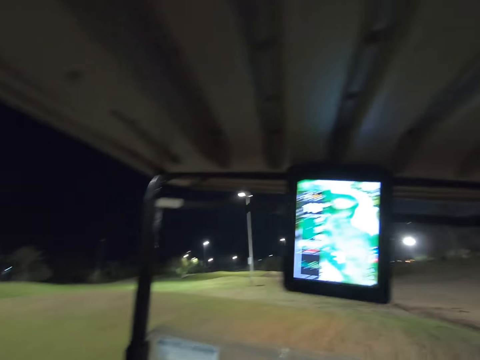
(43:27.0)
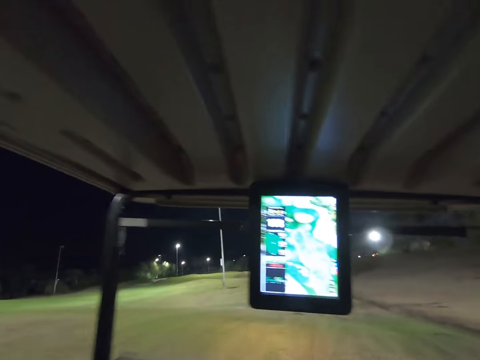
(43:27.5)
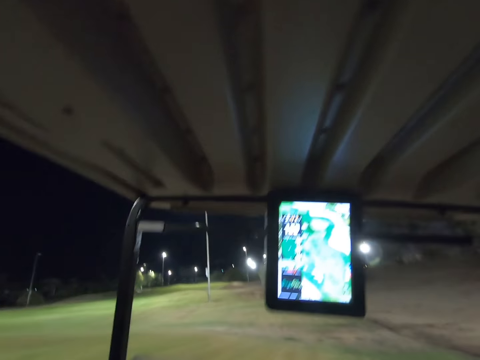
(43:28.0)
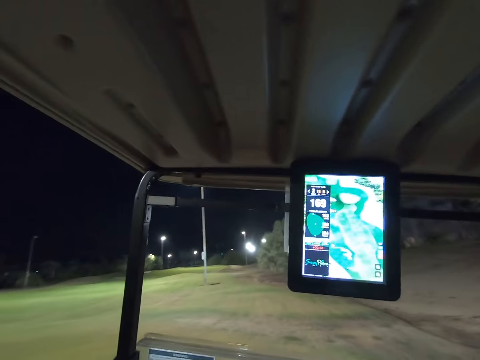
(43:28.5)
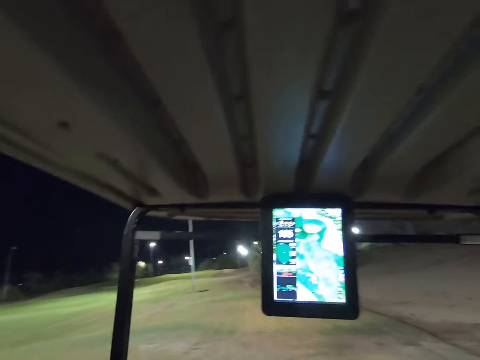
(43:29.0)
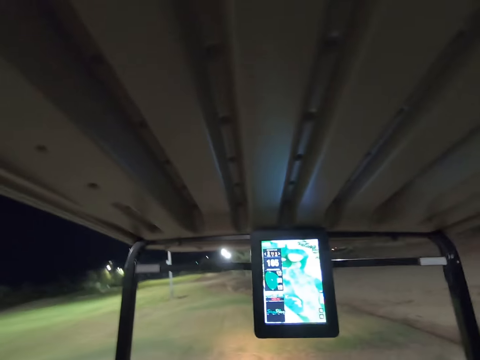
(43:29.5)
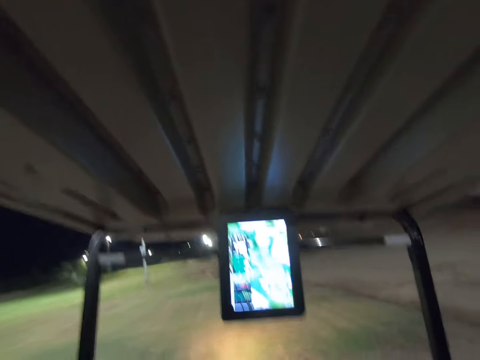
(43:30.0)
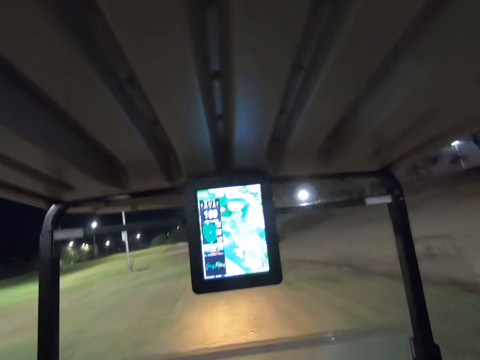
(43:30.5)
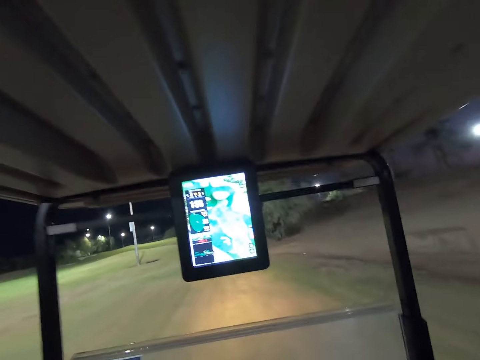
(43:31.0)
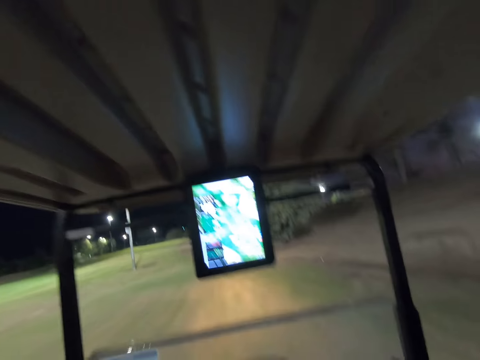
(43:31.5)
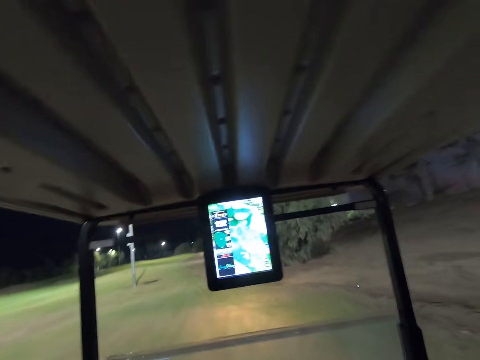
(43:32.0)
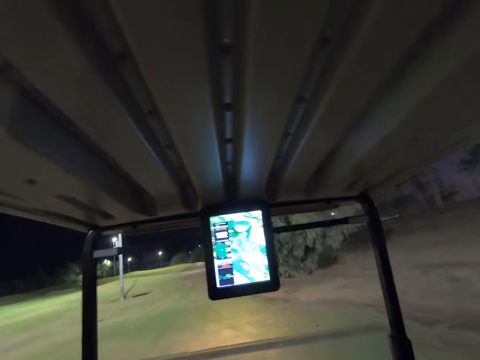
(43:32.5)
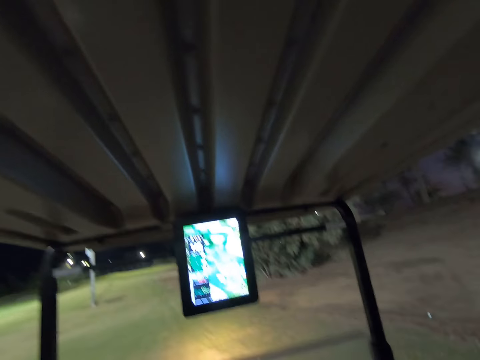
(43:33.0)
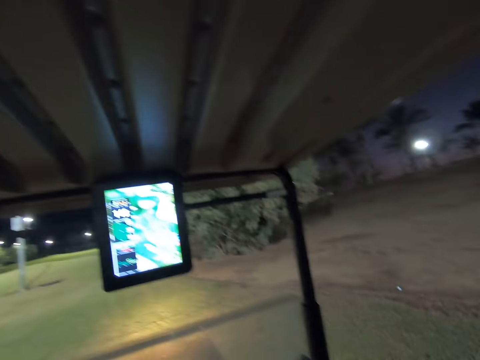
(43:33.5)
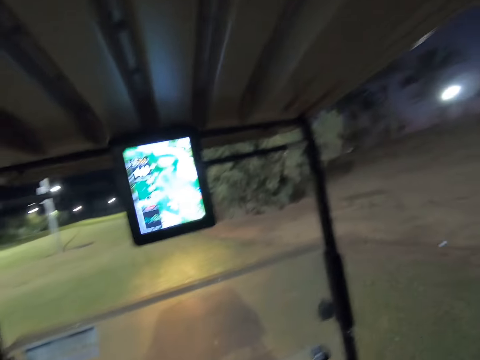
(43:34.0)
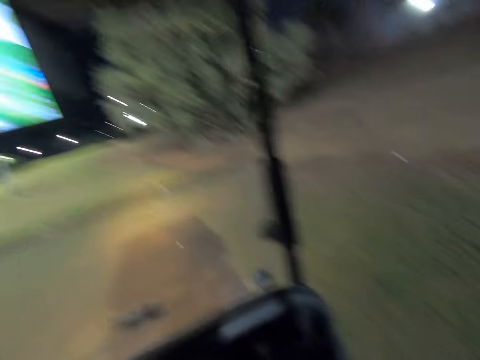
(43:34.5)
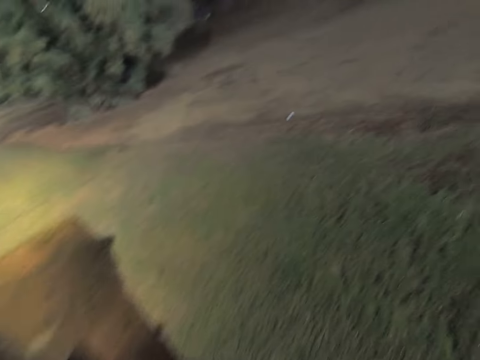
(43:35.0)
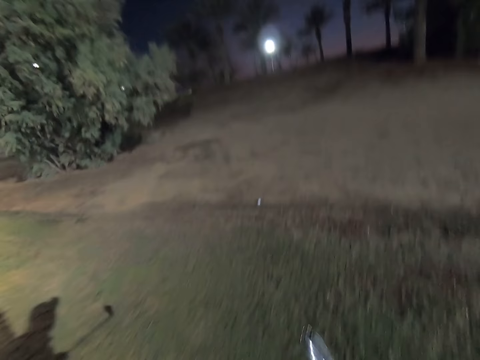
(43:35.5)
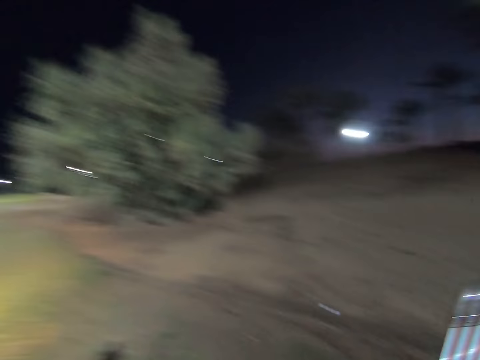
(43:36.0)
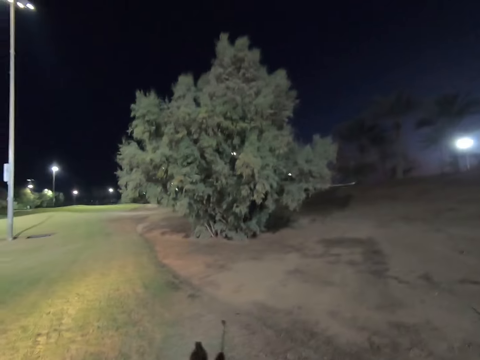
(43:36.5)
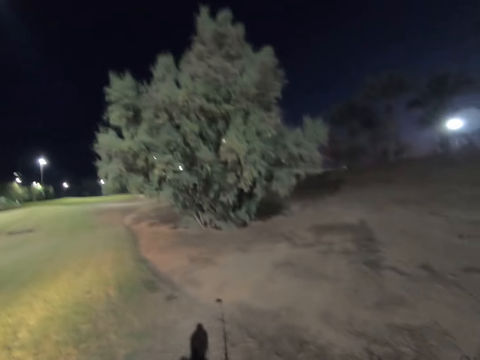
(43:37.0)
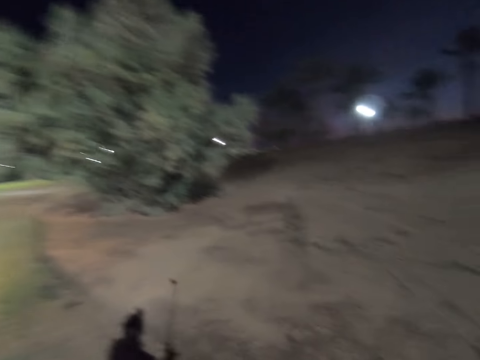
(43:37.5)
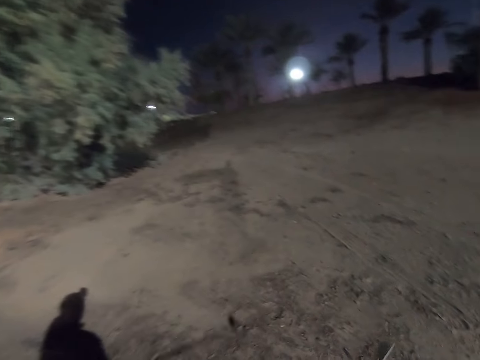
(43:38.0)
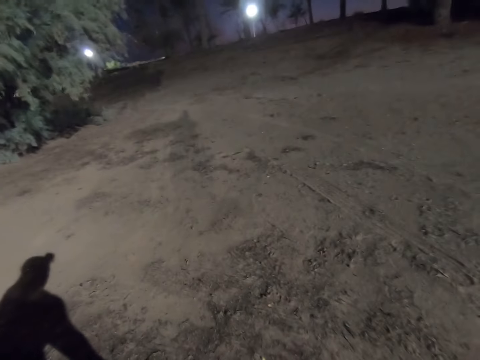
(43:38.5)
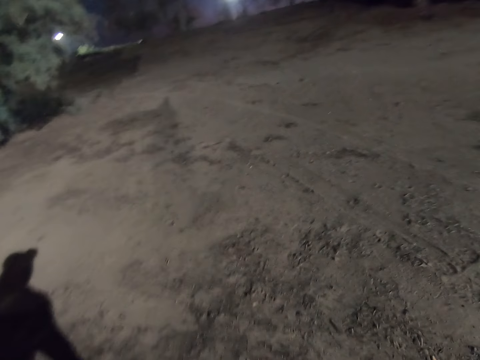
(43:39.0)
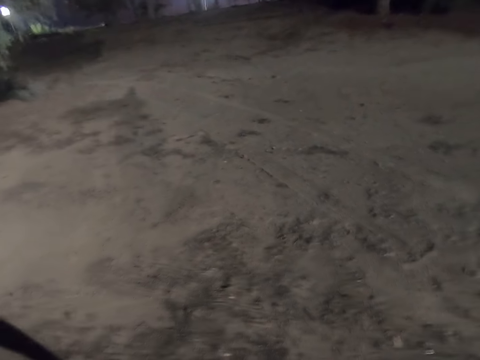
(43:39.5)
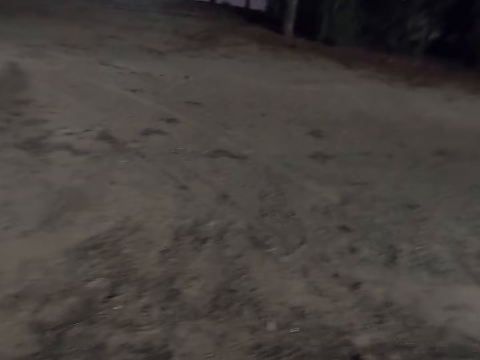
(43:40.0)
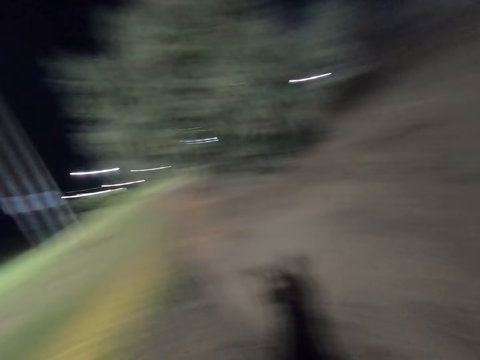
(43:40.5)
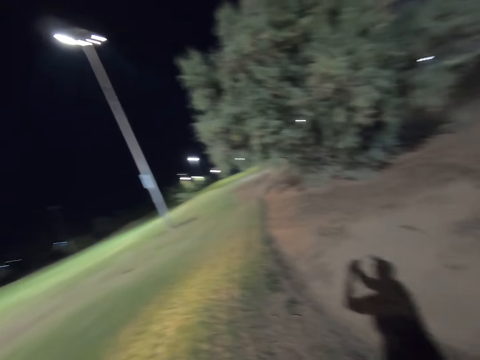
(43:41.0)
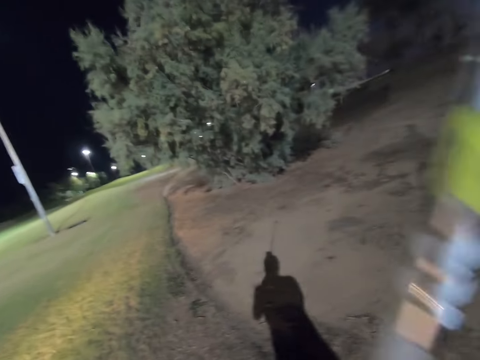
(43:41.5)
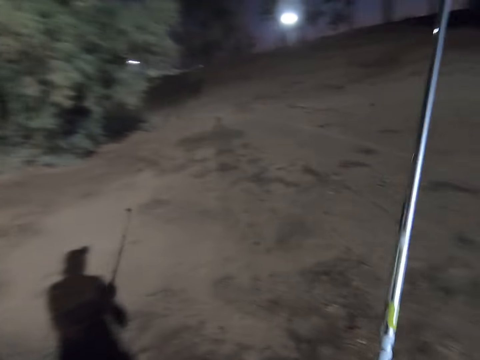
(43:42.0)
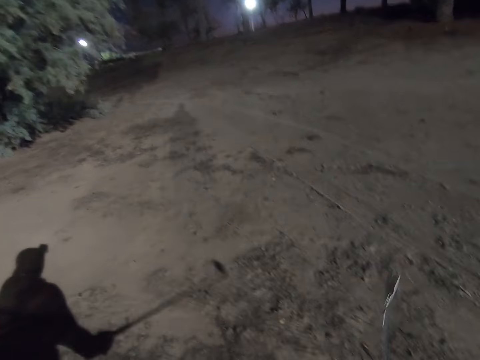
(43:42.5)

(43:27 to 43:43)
The camera wearer stops the golf cart on the field. They bring out the stick. They play golf on the field.

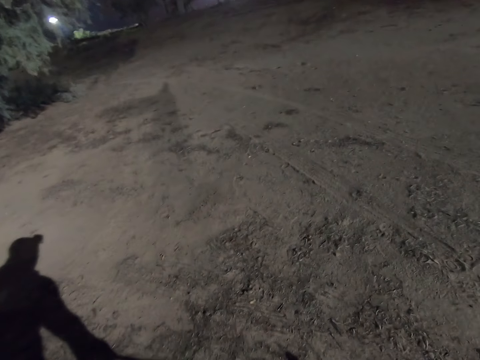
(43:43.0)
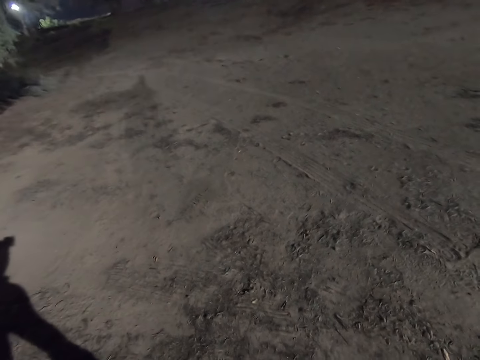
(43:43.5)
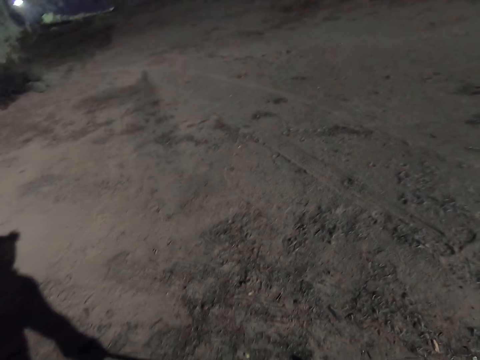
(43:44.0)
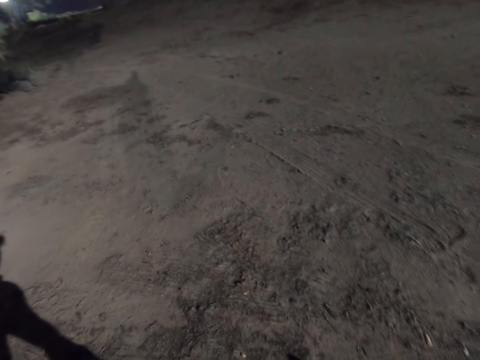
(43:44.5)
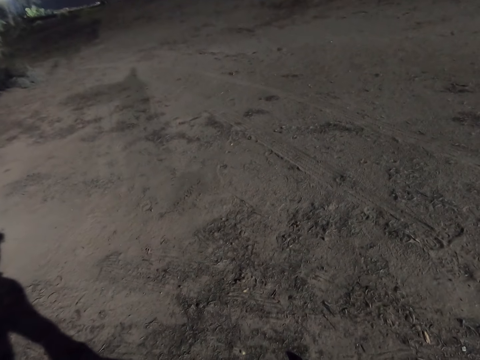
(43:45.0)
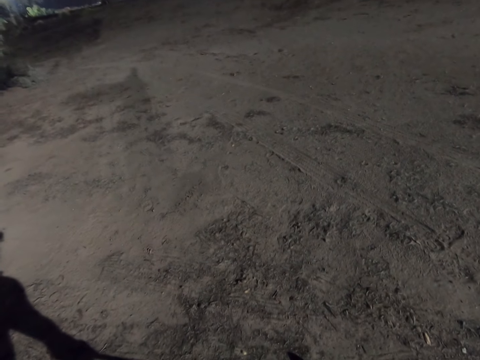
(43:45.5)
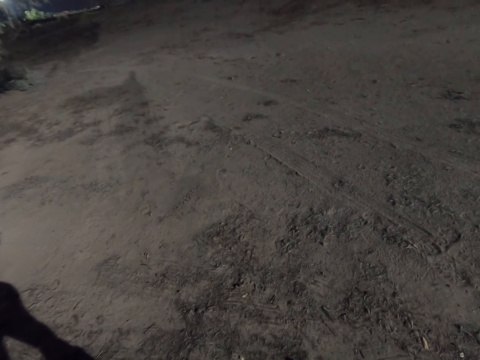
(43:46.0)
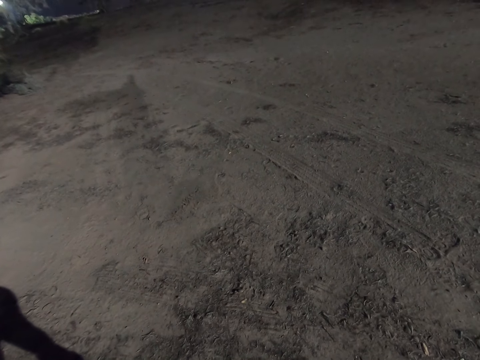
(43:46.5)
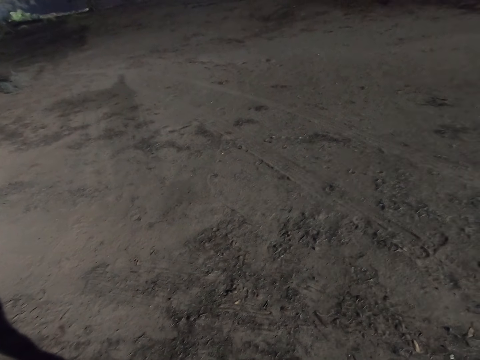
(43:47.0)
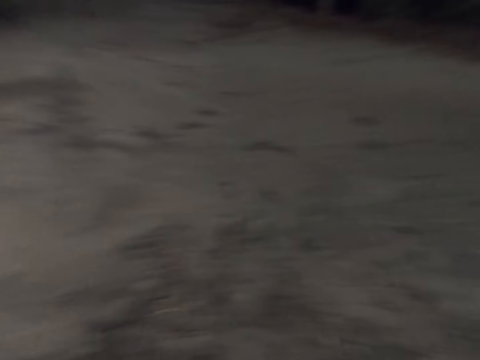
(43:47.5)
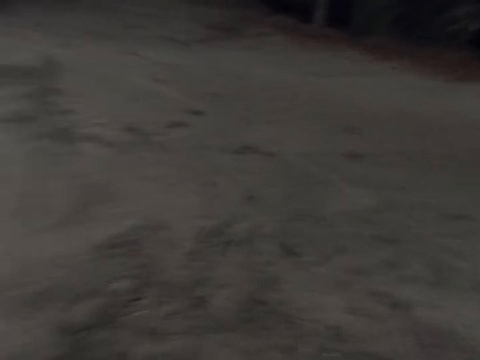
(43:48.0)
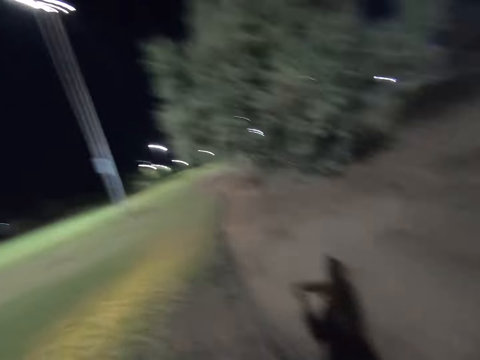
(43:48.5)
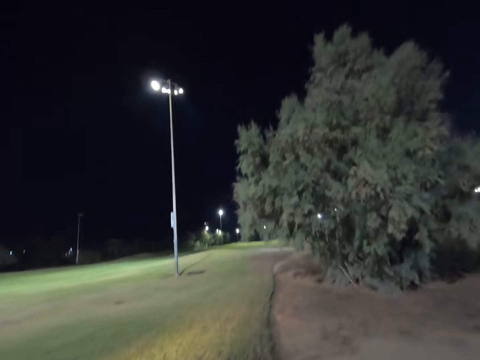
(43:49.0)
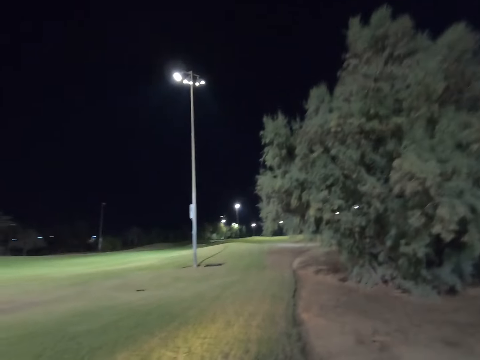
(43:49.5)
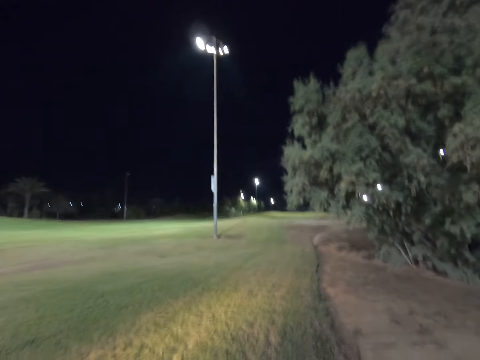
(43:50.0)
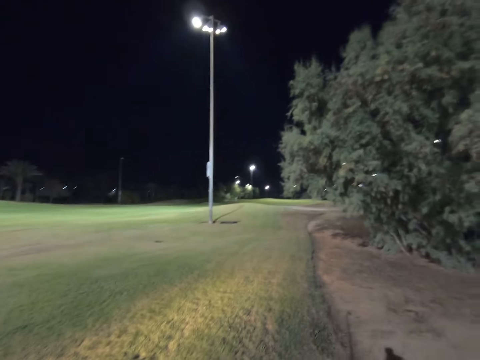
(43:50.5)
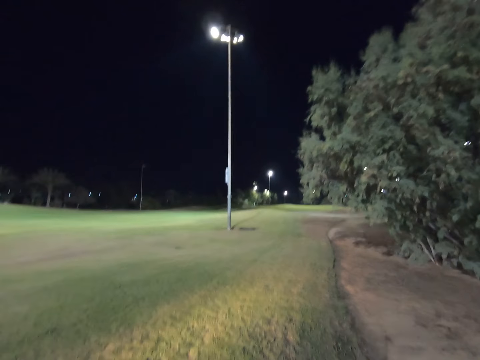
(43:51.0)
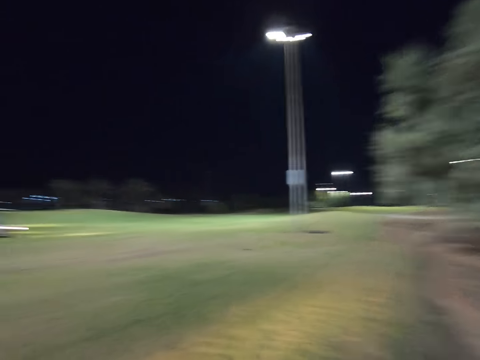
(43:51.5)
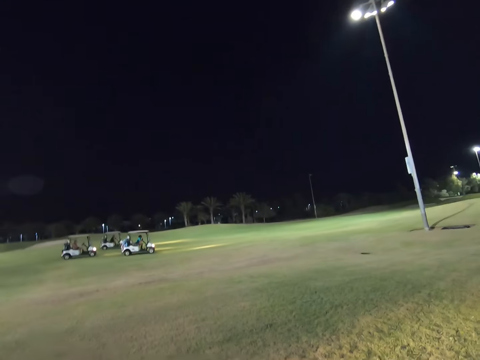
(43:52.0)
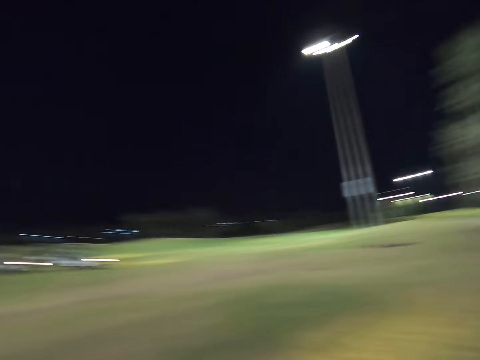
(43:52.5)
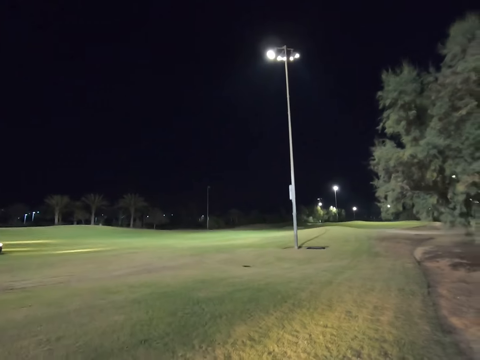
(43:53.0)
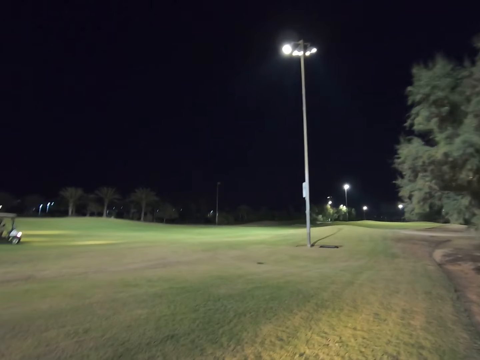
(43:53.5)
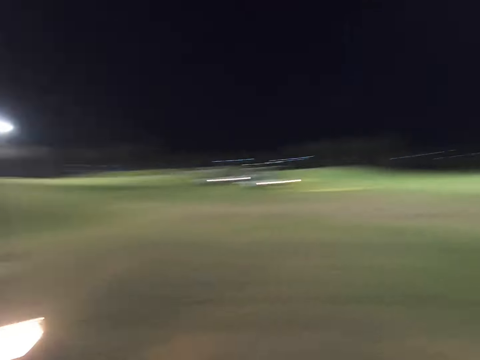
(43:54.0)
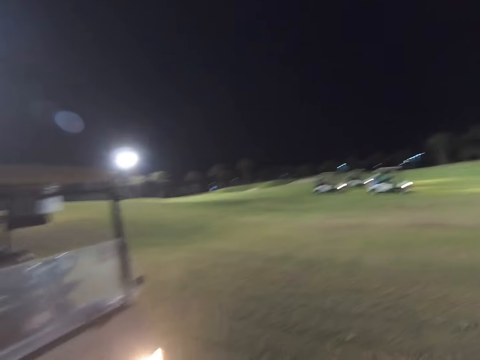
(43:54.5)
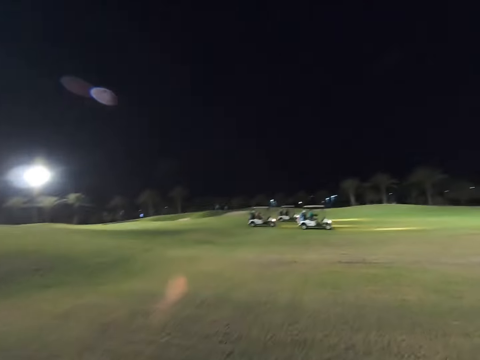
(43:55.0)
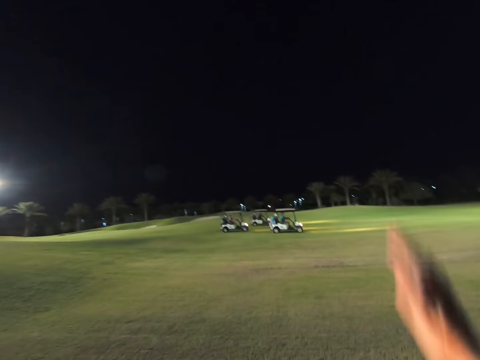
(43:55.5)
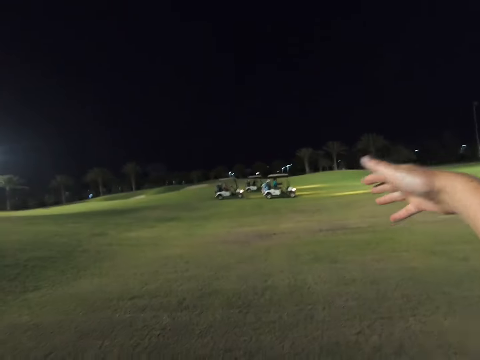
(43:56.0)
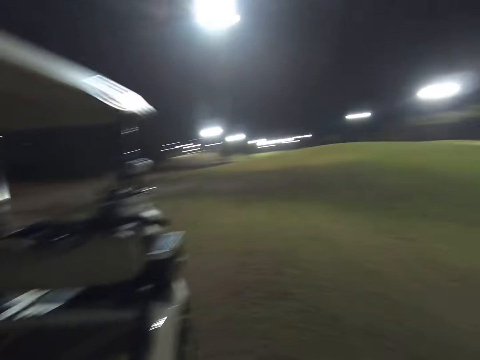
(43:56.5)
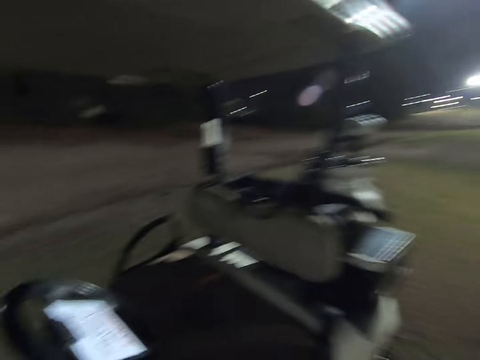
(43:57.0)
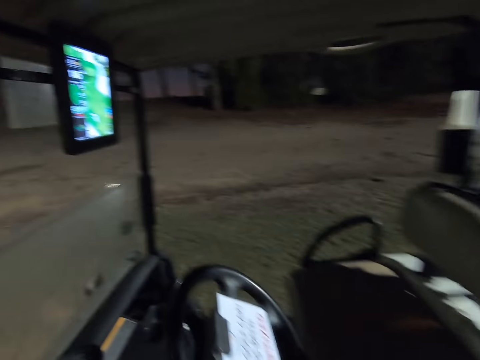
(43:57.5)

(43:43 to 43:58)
The camera wearer stares around the field. They stretch a hand.
